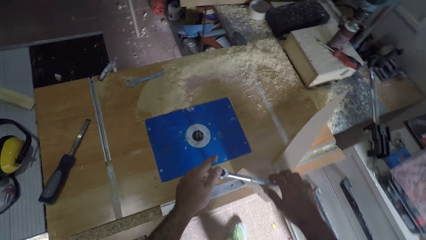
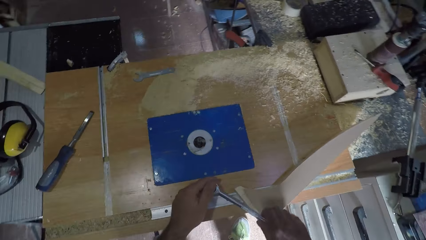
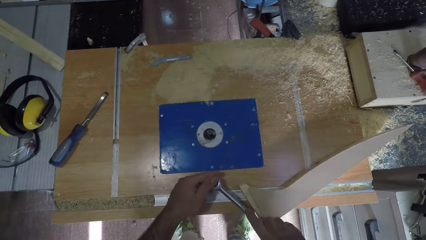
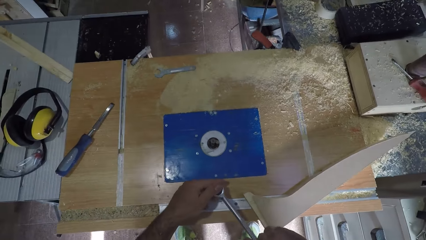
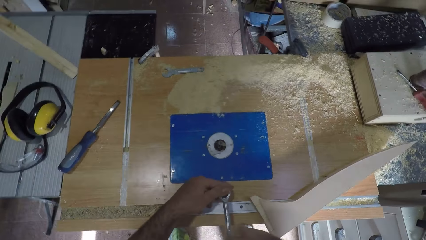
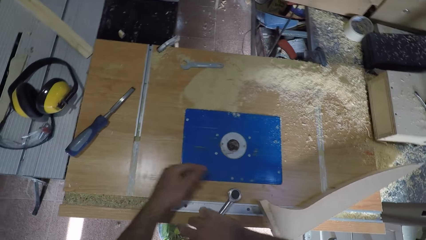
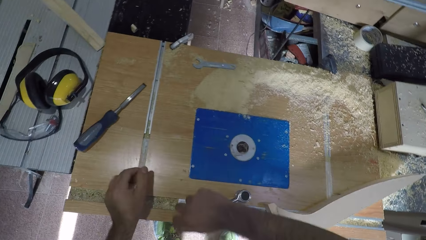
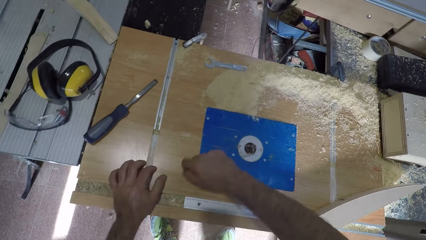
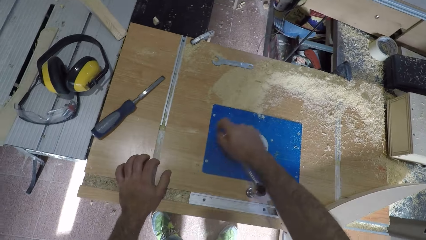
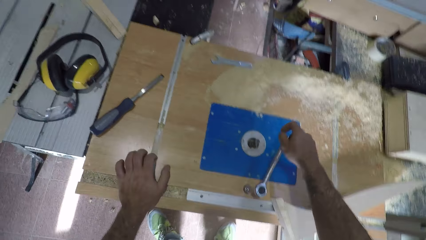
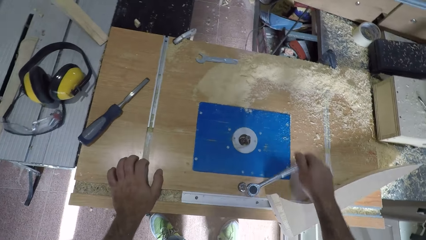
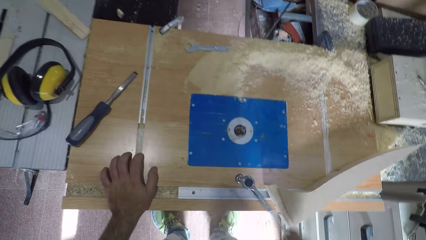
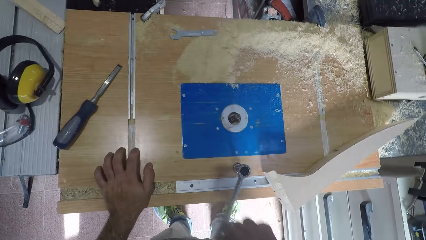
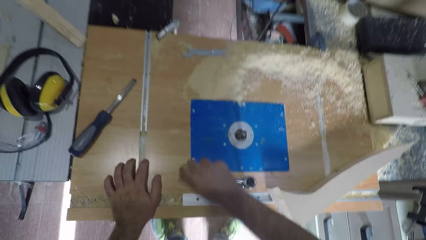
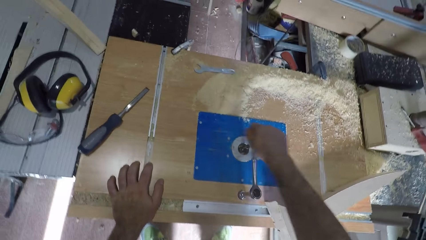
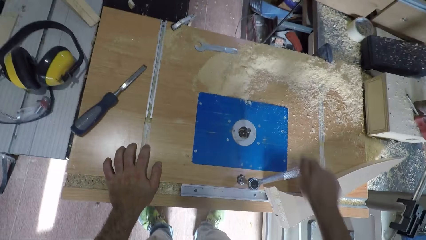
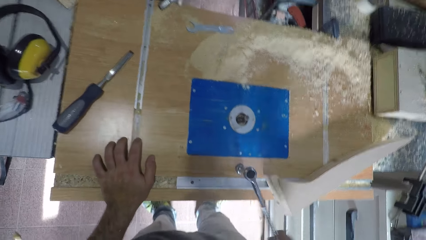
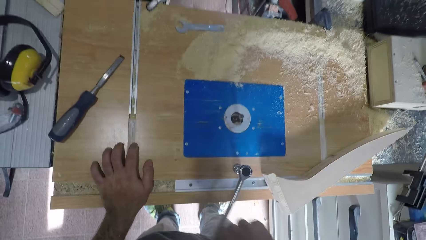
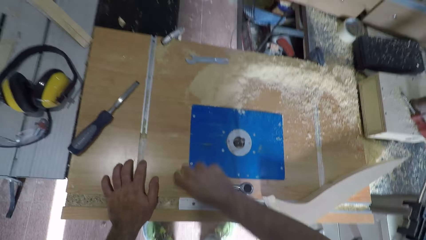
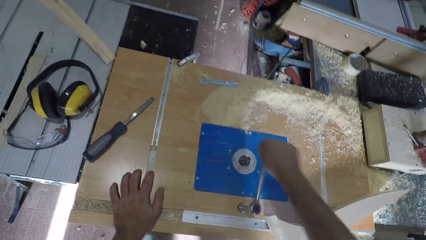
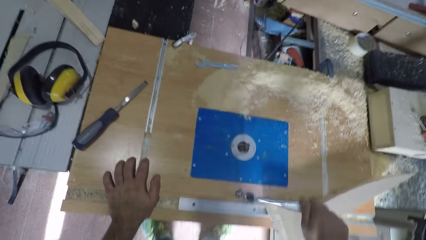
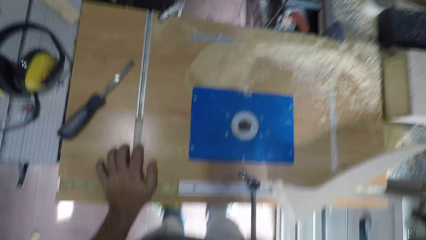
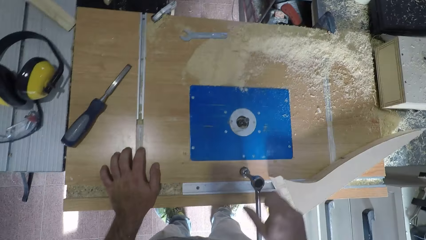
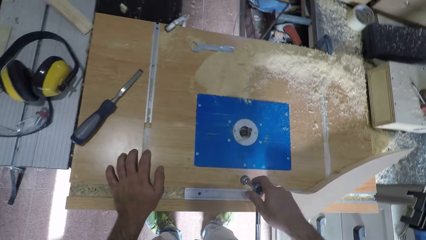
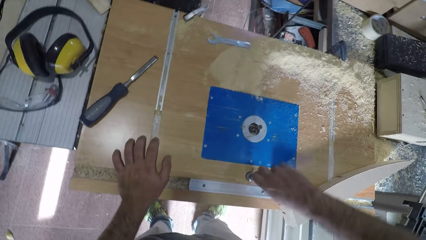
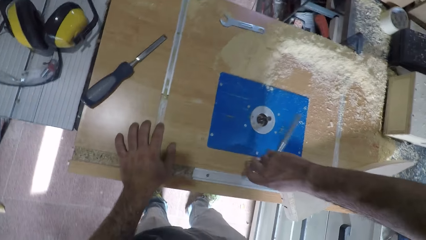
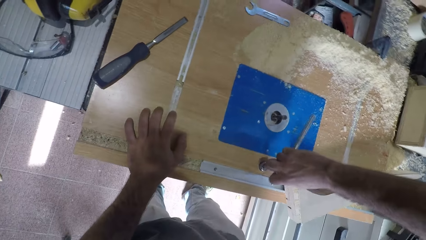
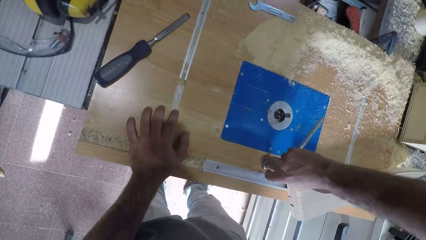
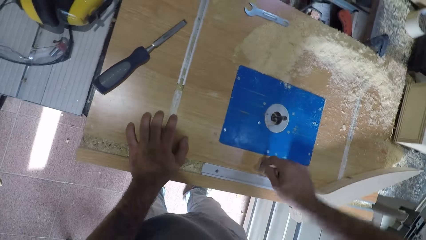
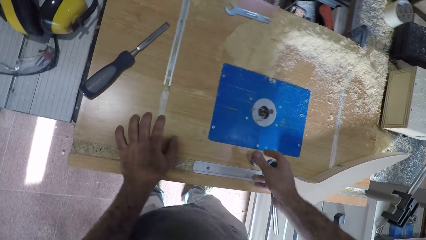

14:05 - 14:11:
The camera wearer opens something with a hand wrench. He holds the joint spanner wrench with his two hands. He turns the joint spanner wrench with his right hand.

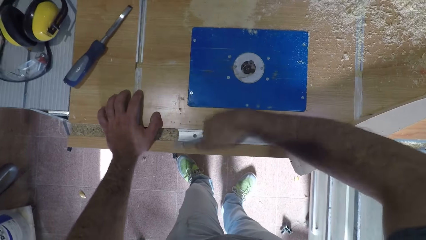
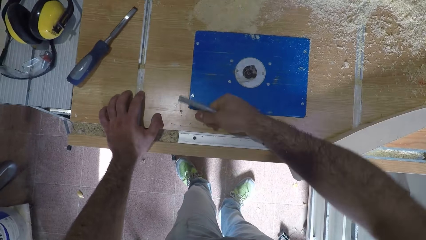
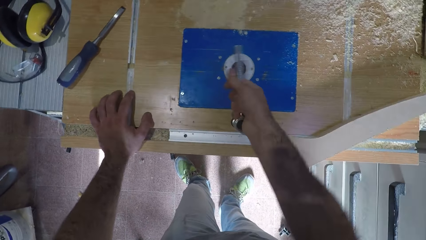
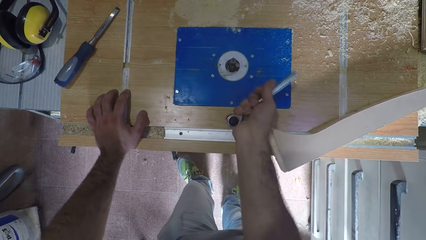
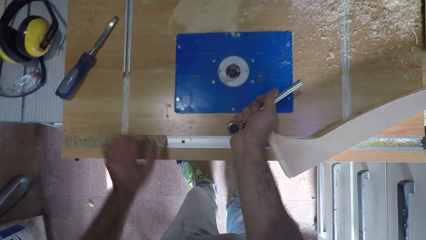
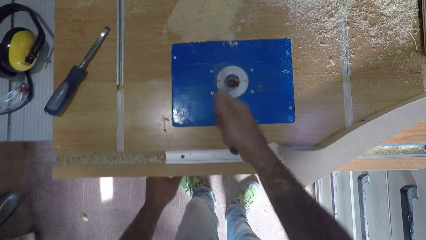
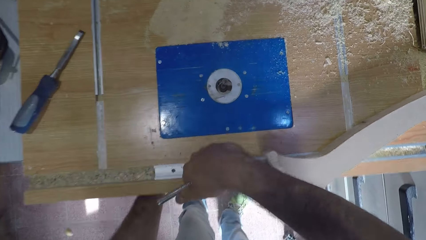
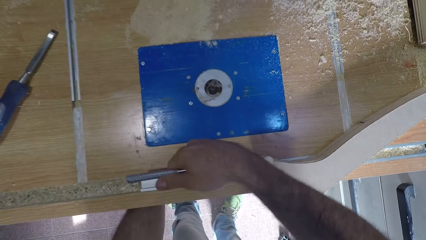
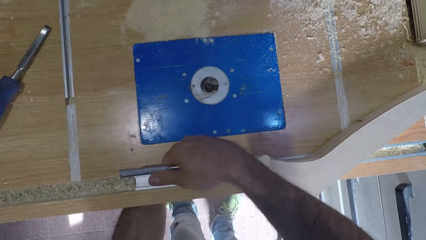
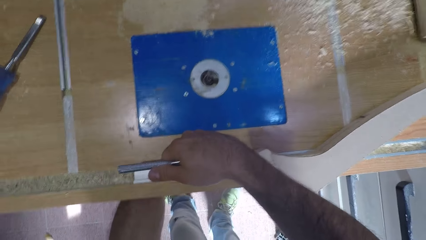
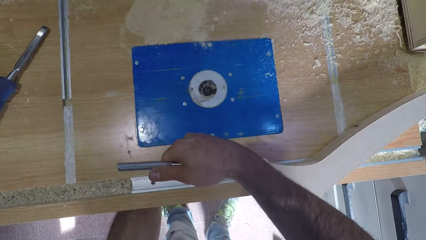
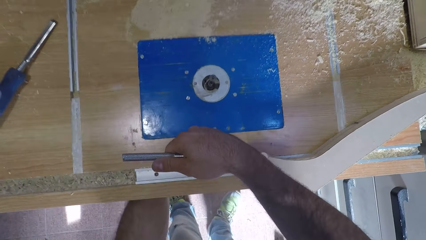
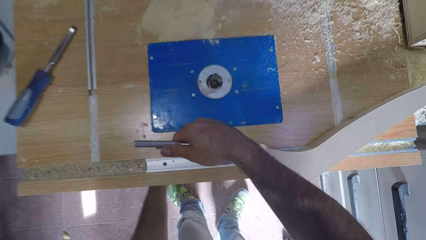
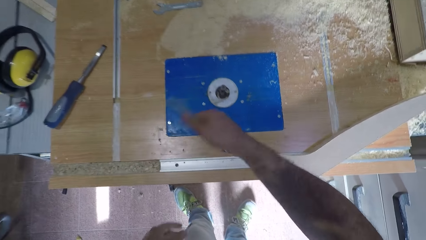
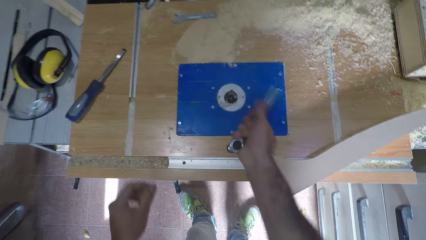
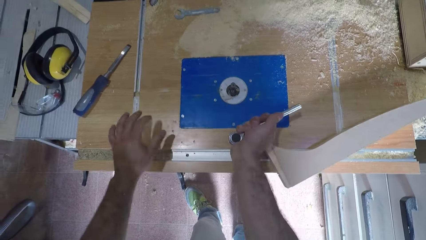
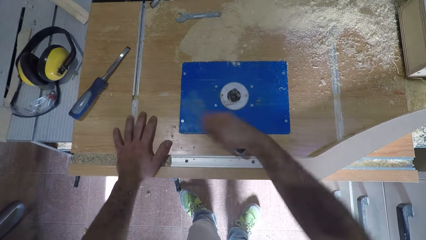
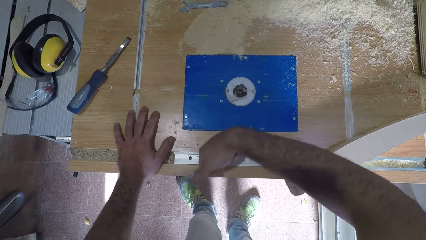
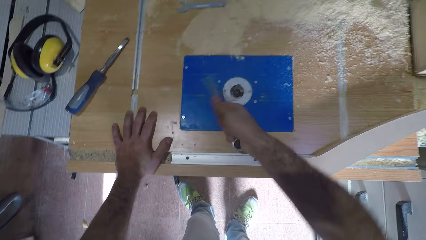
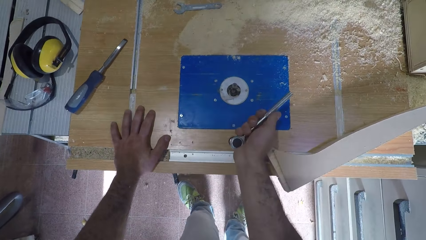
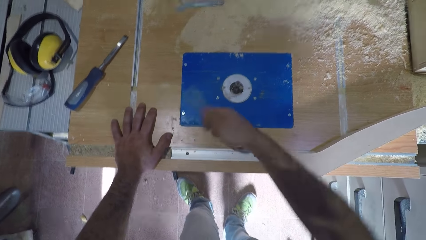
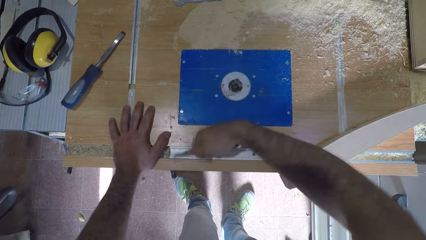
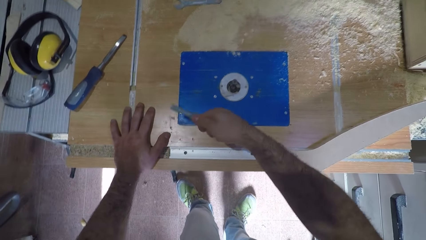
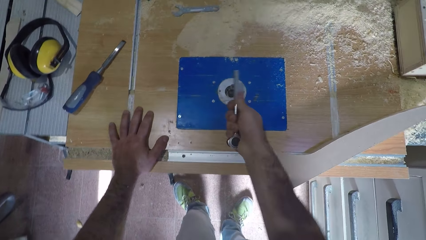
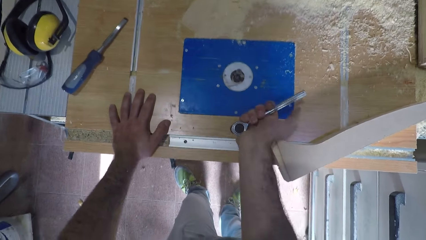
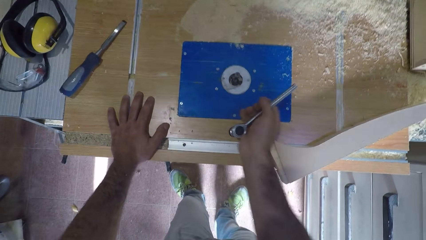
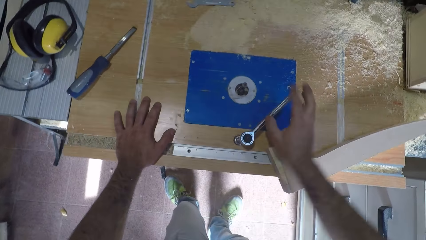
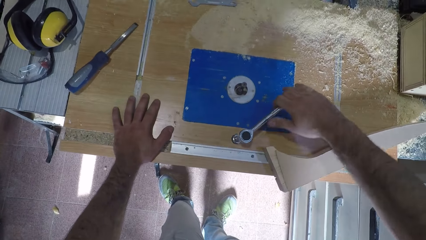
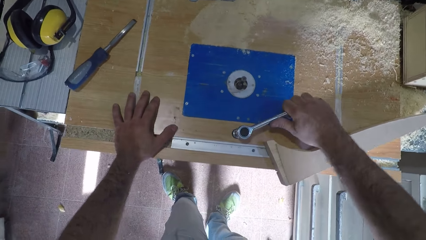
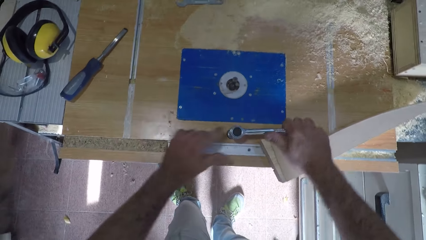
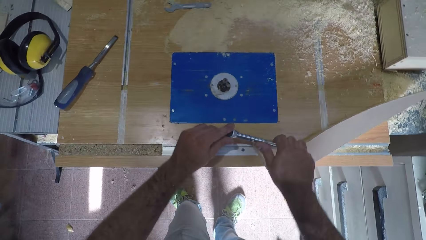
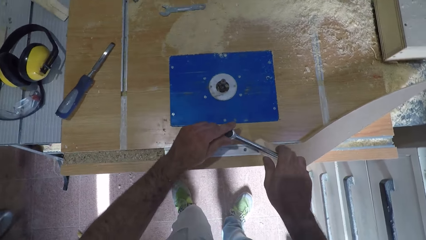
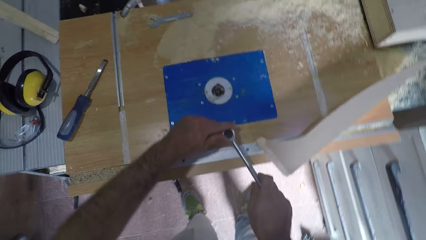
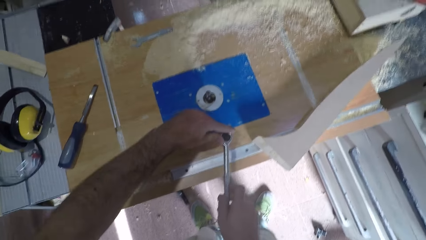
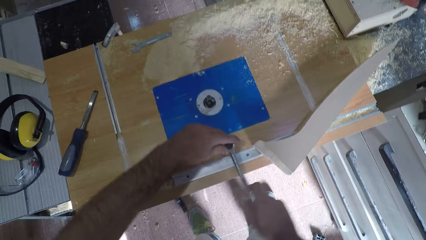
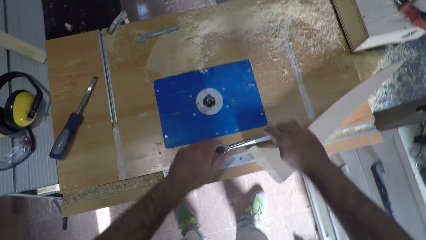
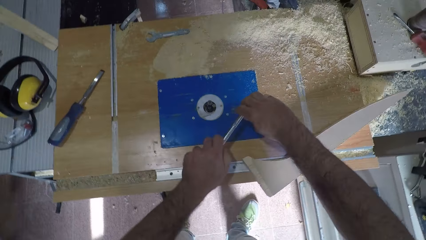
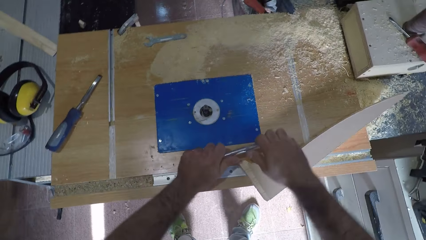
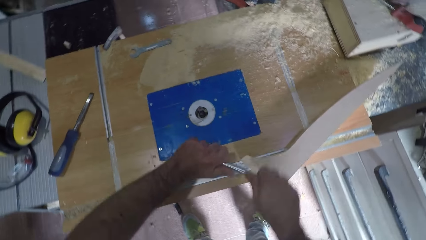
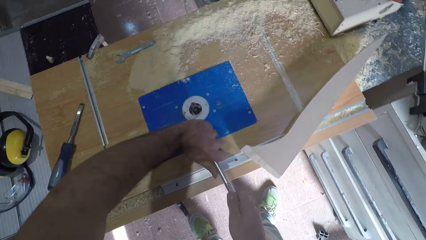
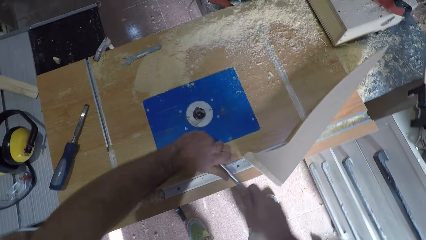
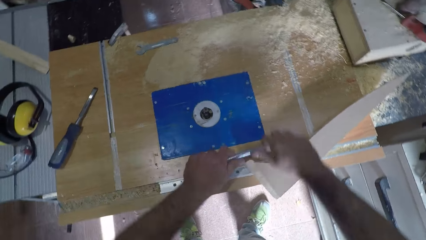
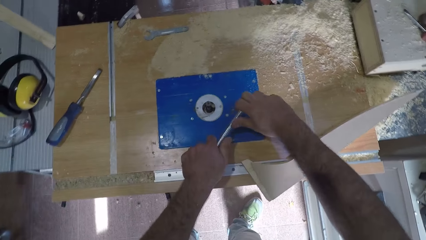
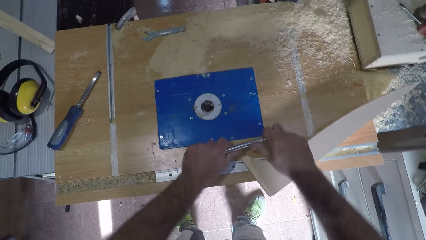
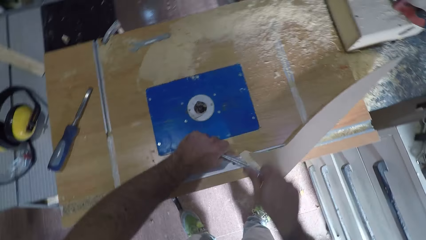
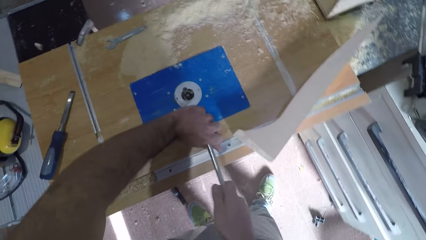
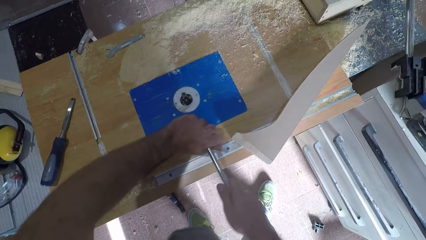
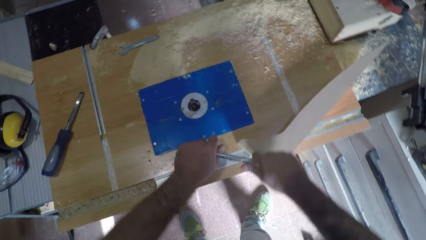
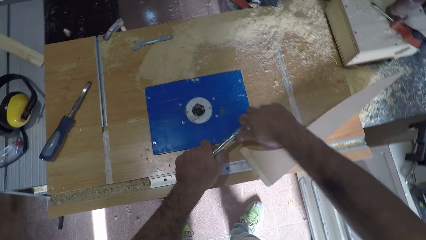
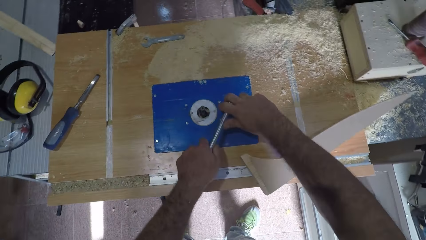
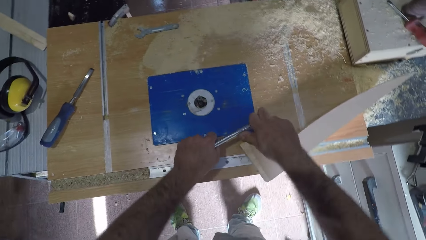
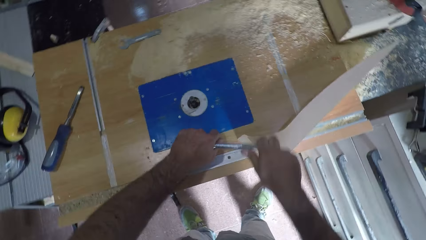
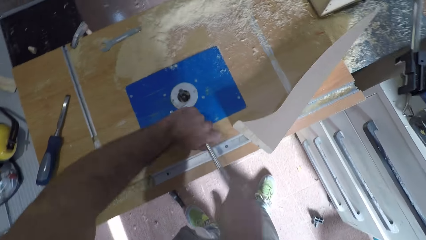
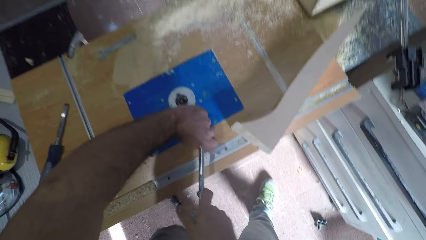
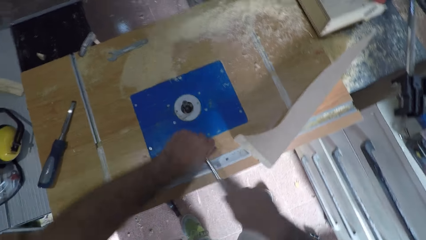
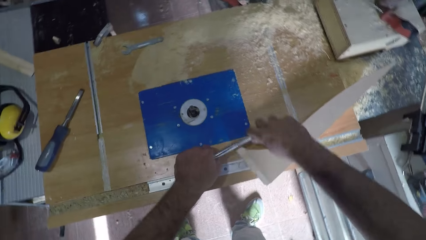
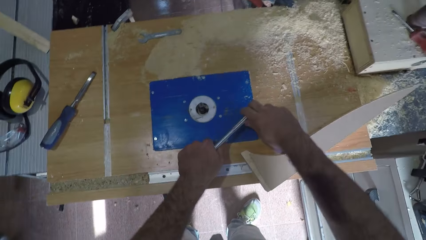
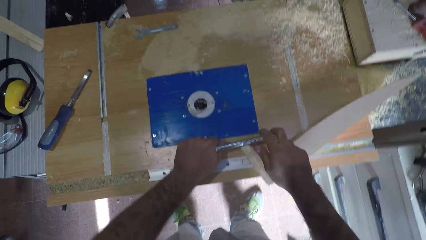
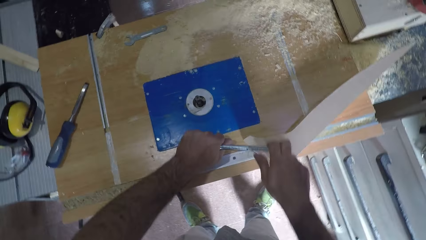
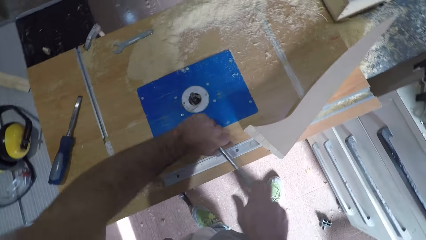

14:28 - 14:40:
The camera wearer puts his left hand under the smoothening machine. He touches something. He holds the joint spanner wrench with his right hand and turns the joint spanner wrench with his right hand. He opens something with a hand wrench. He places his left hand on the smoothening machine. He turns the joint spanner wrench with his two hands.
